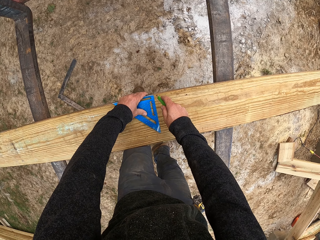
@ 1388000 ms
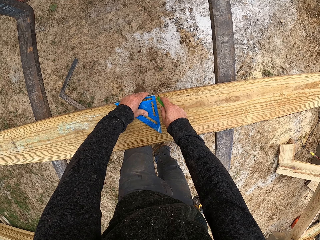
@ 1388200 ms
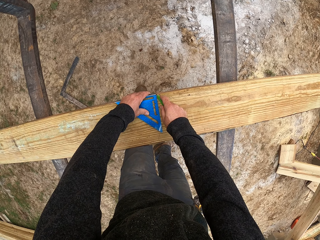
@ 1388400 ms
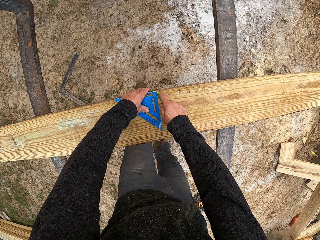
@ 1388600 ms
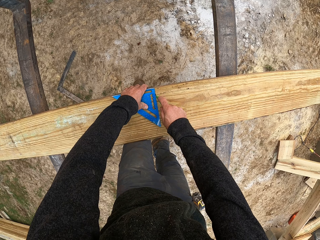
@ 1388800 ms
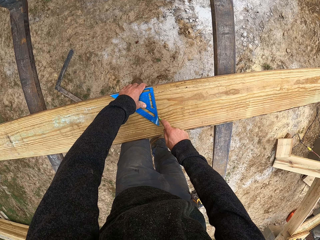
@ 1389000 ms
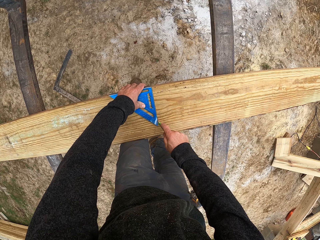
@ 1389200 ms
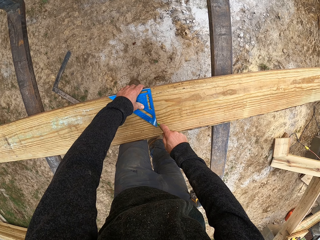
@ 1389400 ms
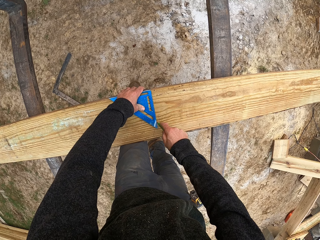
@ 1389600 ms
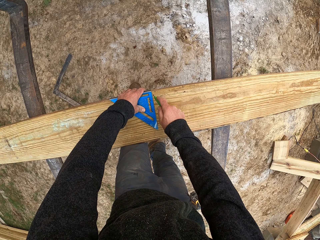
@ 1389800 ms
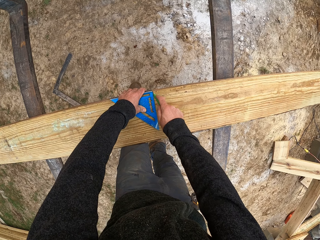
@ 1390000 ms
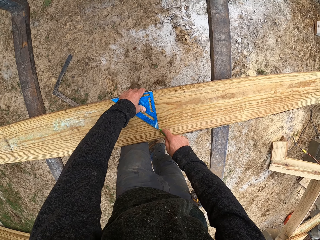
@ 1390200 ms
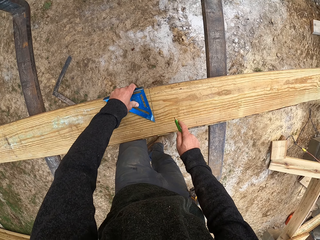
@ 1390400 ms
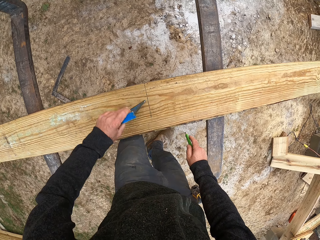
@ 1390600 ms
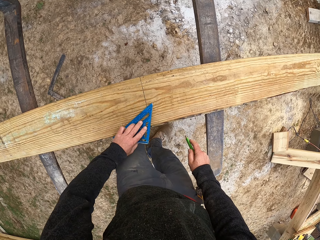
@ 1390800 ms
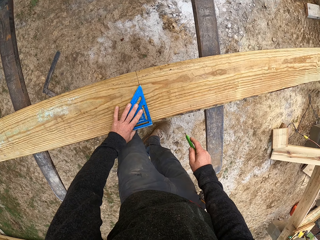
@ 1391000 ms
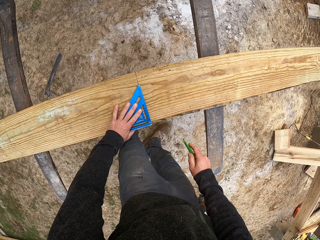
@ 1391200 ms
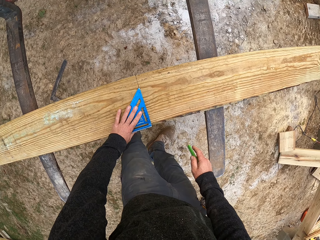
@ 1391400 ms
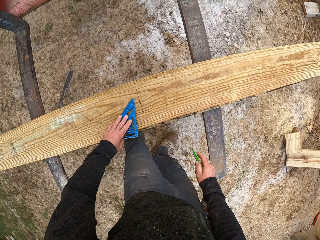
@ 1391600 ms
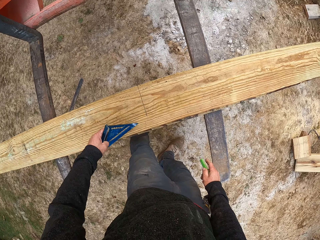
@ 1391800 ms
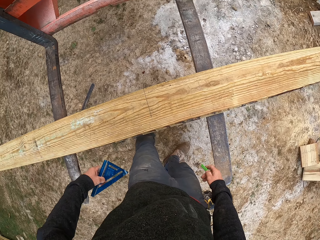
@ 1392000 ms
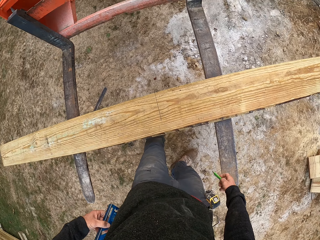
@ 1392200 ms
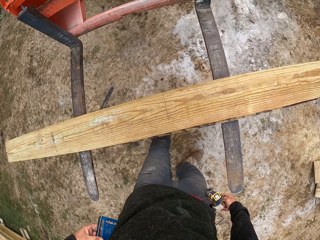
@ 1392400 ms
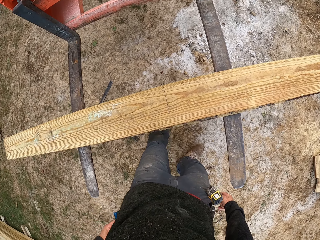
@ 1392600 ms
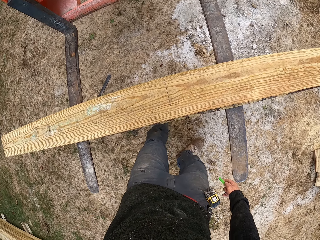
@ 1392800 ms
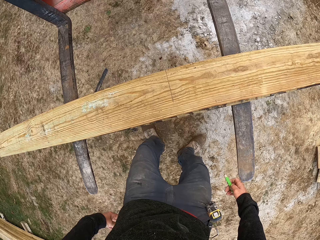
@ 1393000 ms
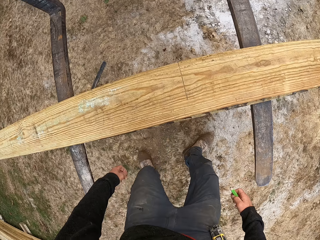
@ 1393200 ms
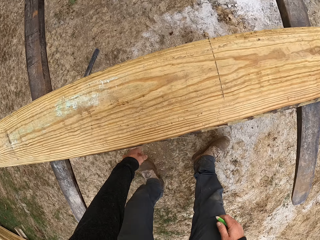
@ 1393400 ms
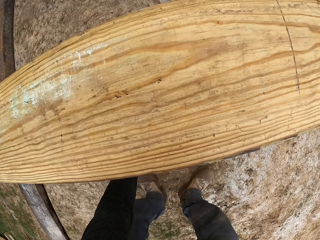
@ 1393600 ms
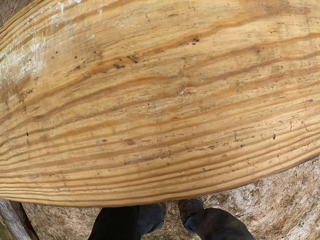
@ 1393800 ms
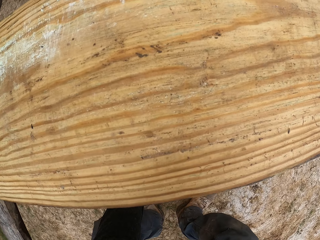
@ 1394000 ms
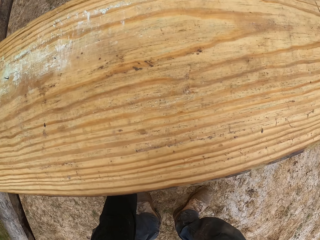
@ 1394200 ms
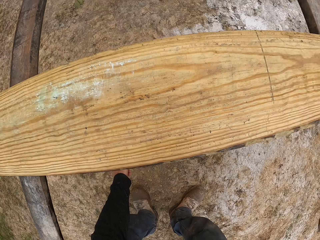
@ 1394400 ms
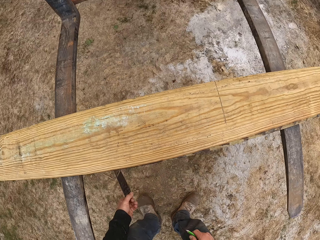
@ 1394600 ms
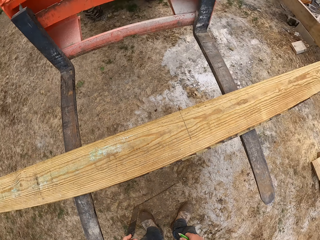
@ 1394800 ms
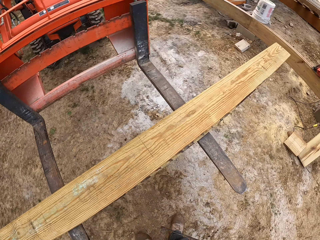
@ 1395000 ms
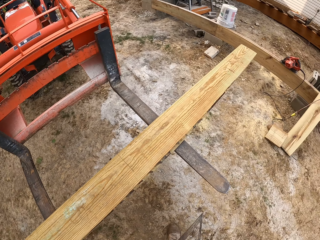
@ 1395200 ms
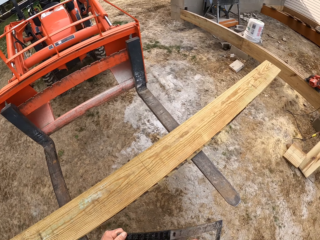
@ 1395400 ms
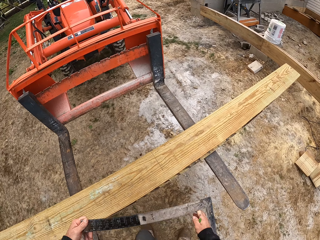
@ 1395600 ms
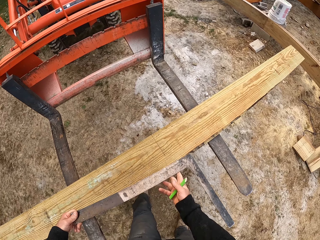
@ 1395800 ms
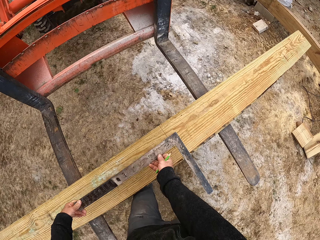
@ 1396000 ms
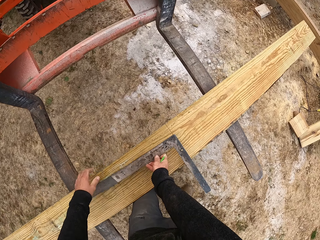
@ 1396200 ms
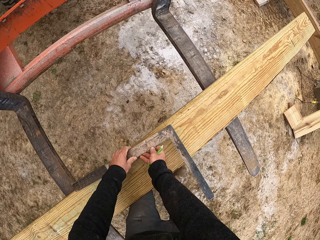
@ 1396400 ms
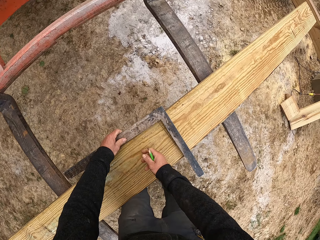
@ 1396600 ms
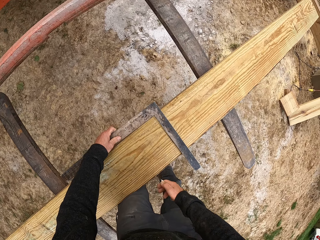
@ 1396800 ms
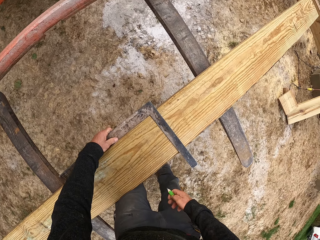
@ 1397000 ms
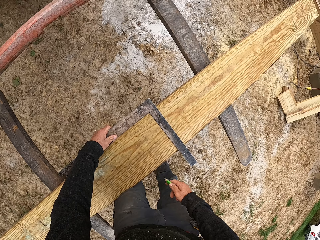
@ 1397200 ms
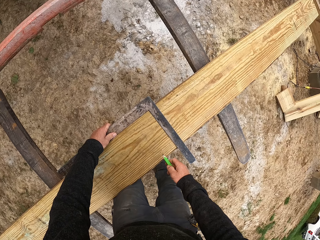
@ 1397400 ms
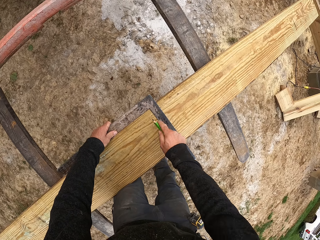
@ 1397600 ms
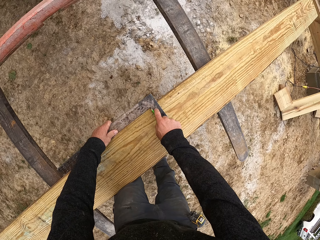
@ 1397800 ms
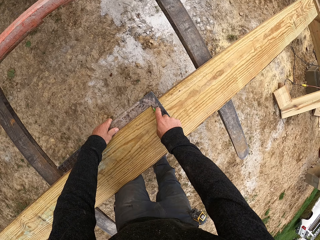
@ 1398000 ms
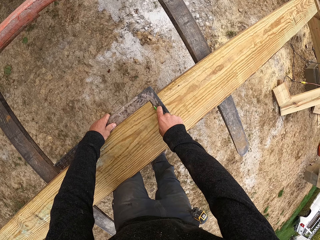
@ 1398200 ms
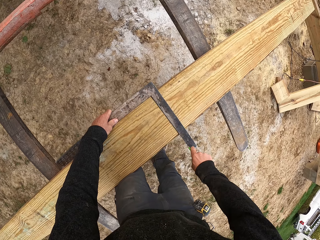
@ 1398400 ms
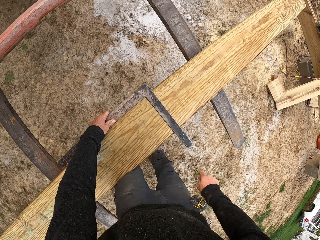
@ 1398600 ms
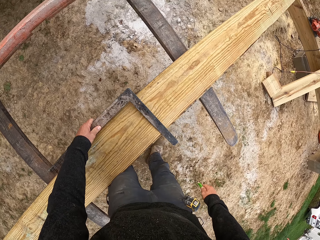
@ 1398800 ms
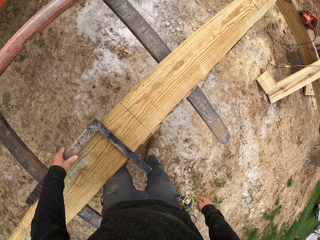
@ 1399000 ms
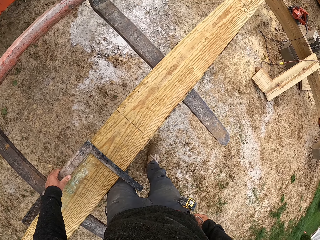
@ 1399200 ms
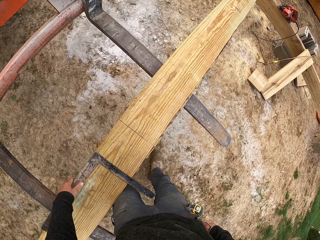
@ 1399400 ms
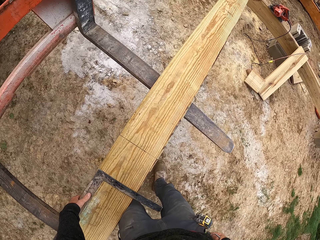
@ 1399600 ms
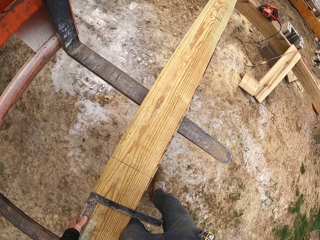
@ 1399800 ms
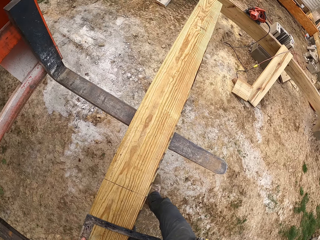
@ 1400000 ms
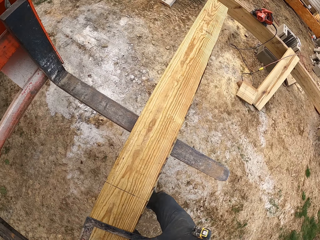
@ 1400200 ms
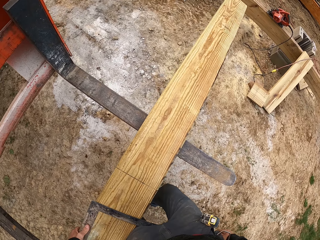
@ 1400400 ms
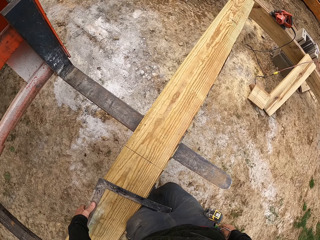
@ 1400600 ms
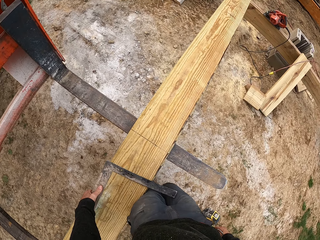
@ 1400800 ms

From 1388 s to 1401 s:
The camera wearer marks the wood. He turns the speed square, puts down the speed square, lifts the speed square and puts the speed square in his pocket. He picks up the square tool or ruler. He puts down the square tool. He measures the wood with the ruler. He marks the wood. He moves the square tool.

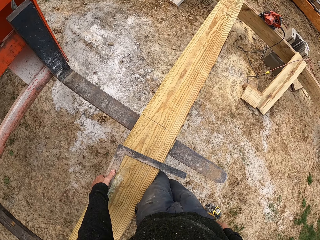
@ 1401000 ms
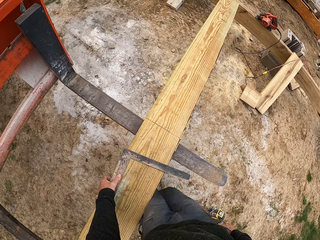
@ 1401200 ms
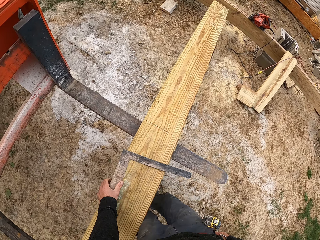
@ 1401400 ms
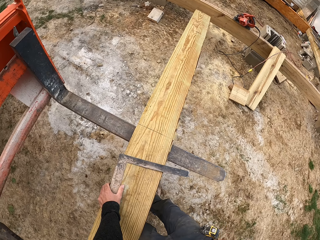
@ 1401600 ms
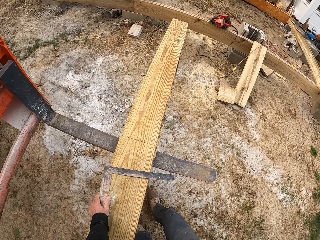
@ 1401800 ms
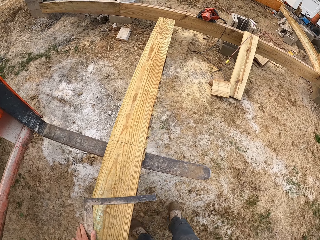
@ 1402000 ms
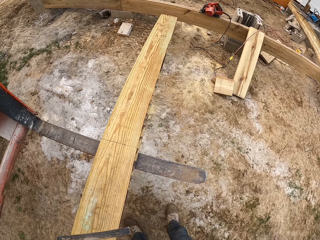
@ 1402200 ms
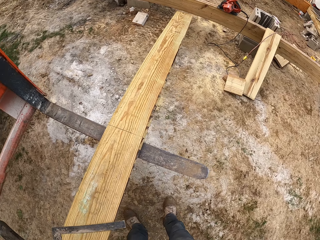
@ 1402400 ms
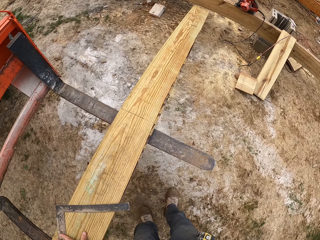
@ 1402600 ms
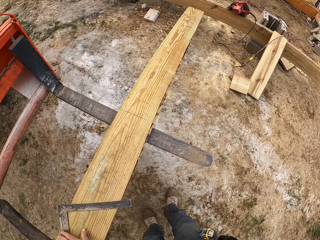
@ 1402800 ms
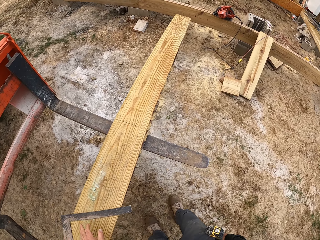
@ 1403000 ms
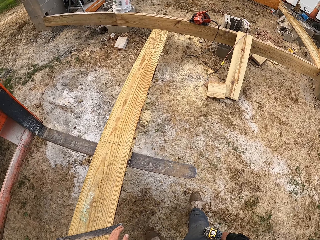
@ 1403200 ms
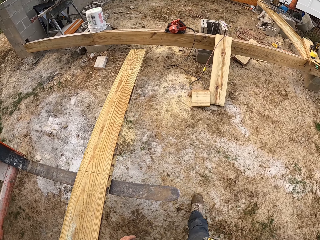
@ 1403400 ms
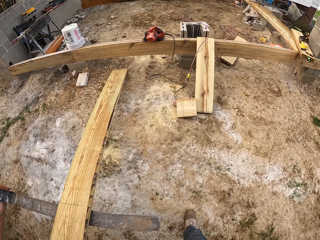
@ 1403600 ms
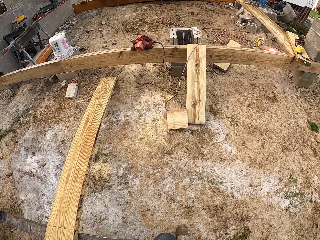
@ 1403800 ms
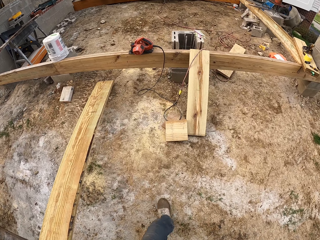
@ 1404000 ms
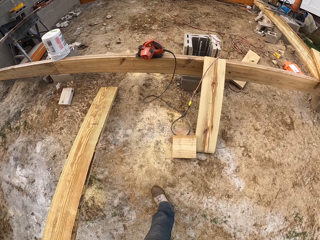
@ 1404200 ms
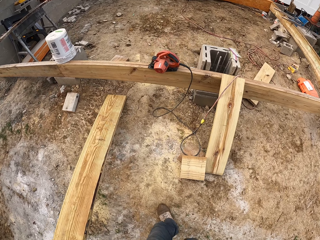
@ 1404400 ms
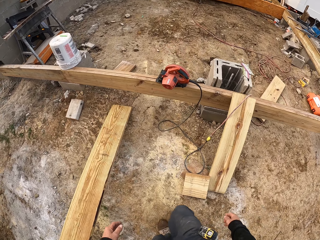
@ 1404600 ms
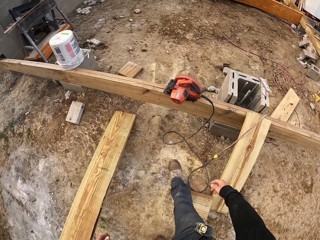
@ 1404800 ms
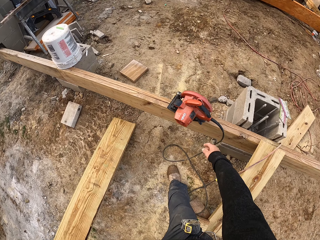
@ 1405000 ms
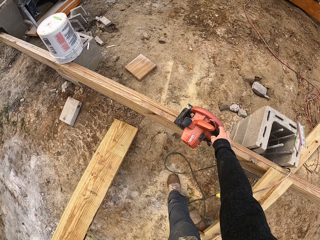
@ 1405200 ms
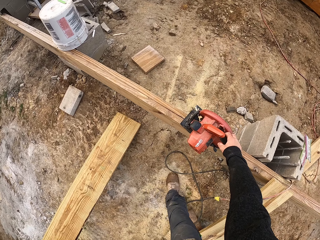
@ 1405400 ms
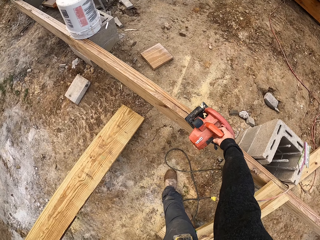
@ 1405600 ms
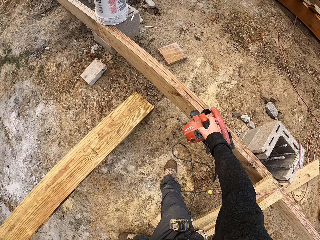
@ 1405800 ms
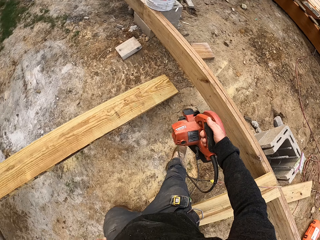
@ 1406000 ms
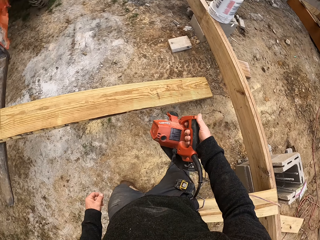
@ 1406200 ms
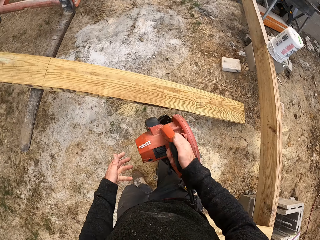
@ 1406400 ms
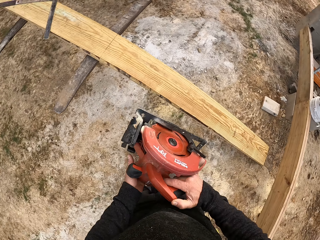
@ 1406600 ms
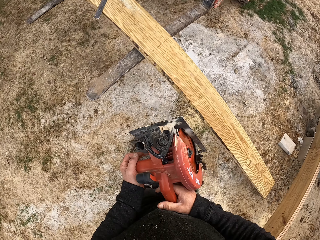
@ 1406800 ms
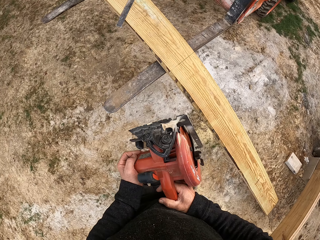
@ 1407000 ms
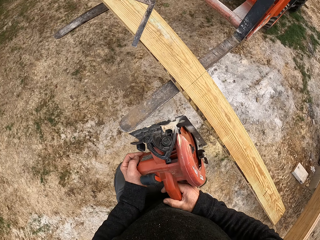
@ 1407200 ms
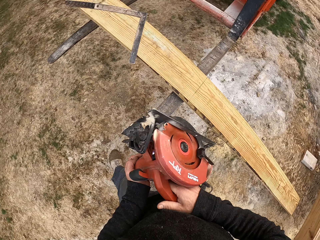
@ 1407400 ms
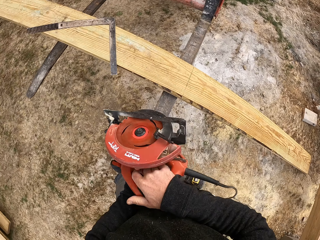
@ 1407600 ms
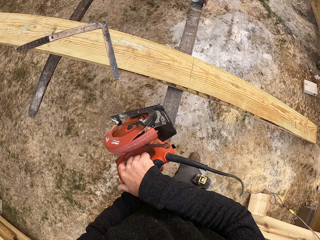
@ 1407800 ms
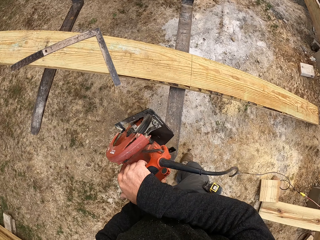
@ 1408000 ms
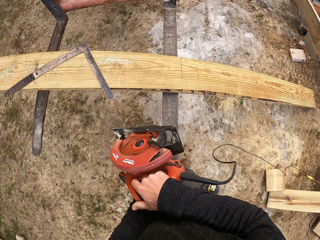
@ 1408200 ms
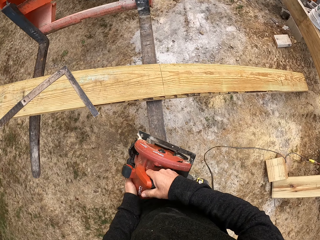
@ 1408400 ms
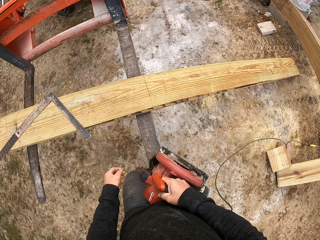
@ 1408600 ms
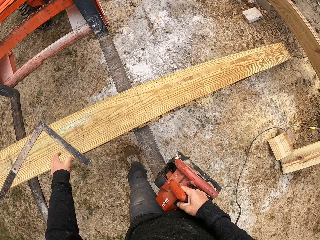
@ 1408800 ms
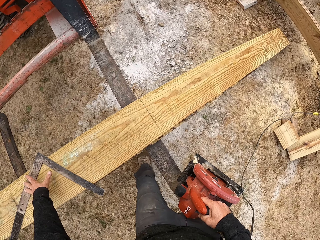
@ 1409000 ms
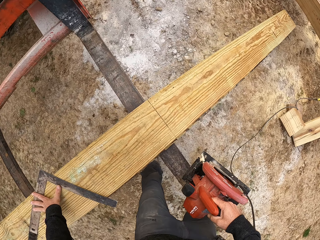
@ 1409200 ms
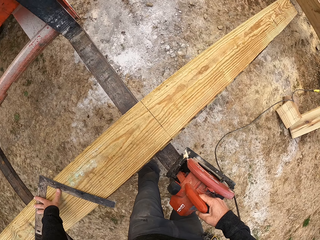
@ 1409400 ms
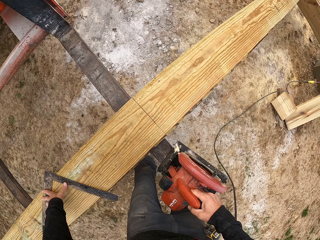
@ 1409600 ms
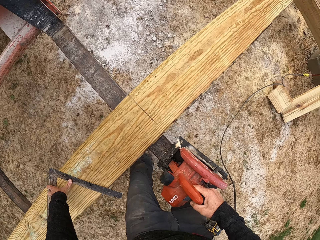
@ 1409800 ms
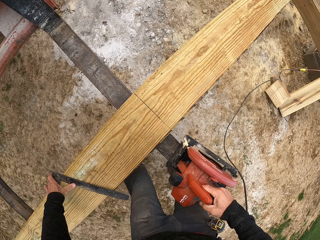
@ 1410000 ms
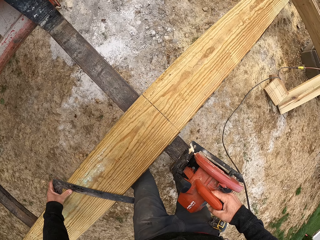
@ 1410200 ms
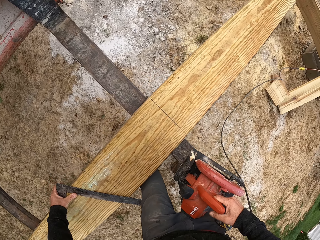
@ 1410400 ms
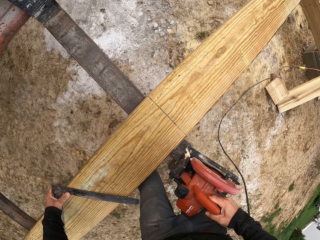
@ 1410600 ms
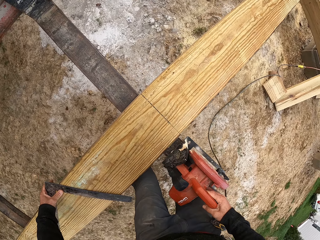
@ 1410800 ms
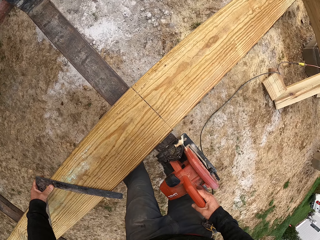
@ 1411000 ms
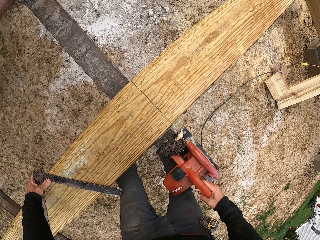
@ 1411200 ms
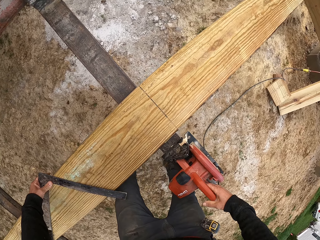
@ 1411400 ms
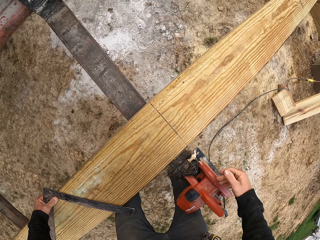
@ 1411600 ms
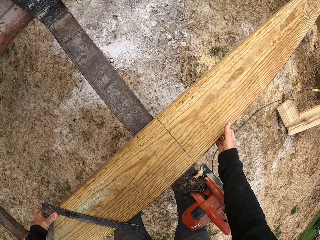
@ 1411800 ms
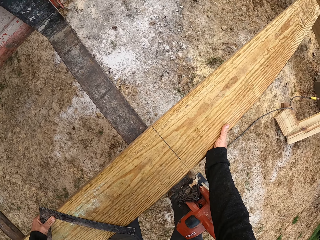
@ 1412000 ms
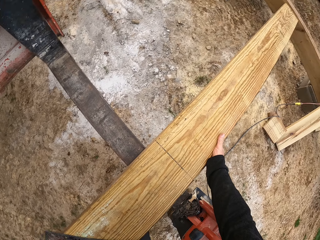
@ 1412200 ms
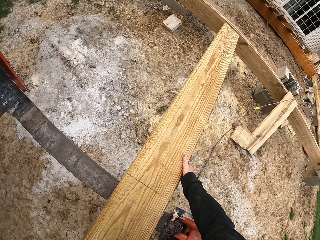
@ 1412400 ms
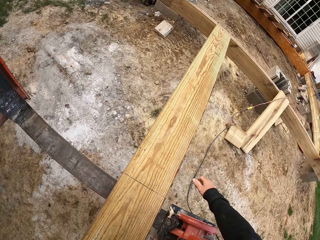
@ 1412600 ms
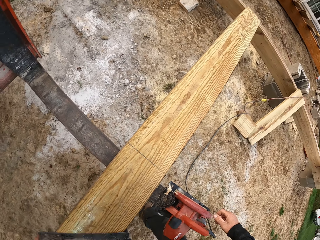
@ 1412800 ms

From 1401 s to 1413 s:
The camera wearer moves the wood. He moves the square tool. He walks beside the wood. He picks up the circular saw or power saw. He holds the circular saw with both hands. He walks beside the wood. He lifts the power saw. He puts his hand on the wood. He puts the circular saw on the forklift. He moves the wood.
